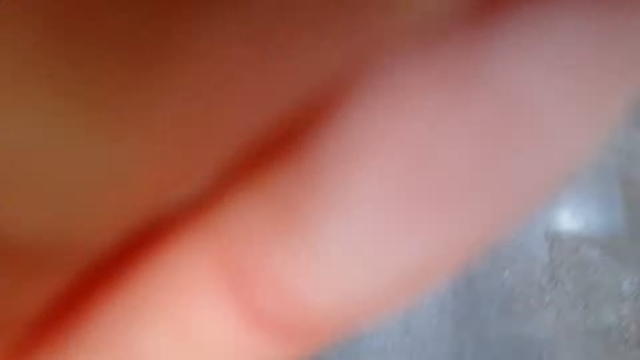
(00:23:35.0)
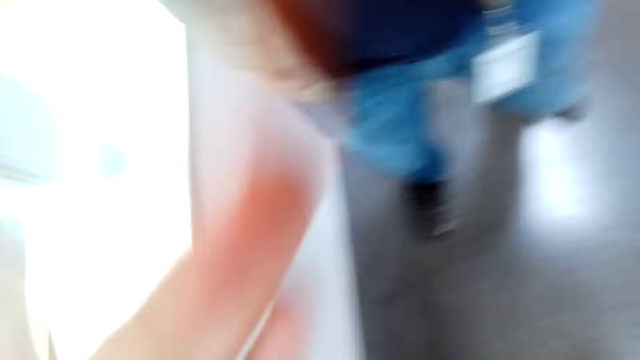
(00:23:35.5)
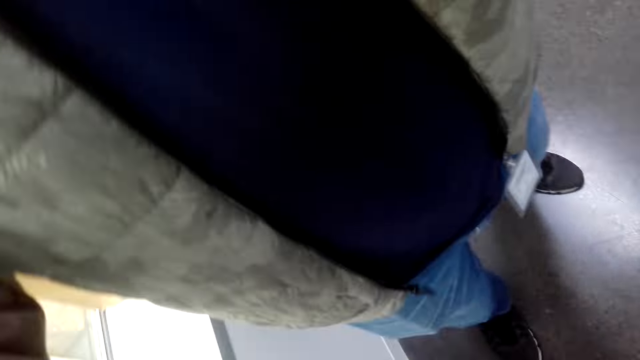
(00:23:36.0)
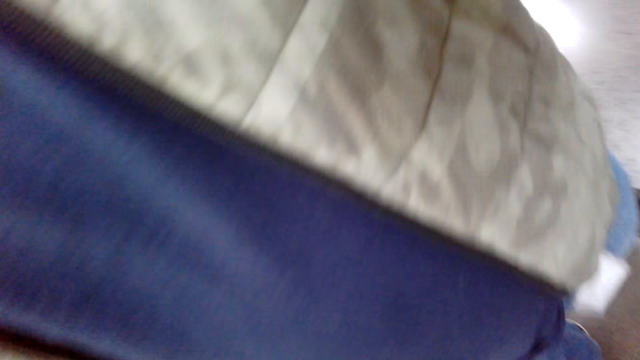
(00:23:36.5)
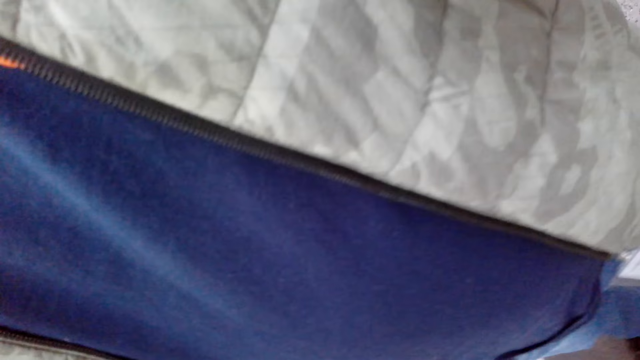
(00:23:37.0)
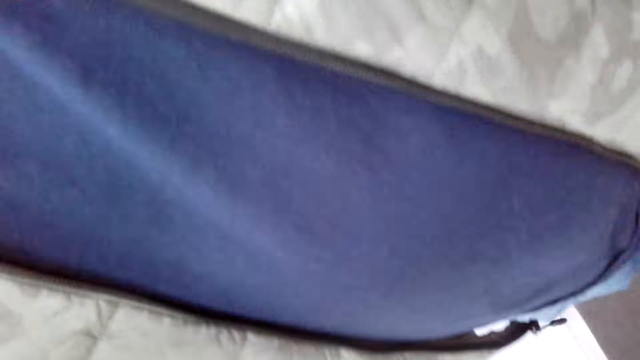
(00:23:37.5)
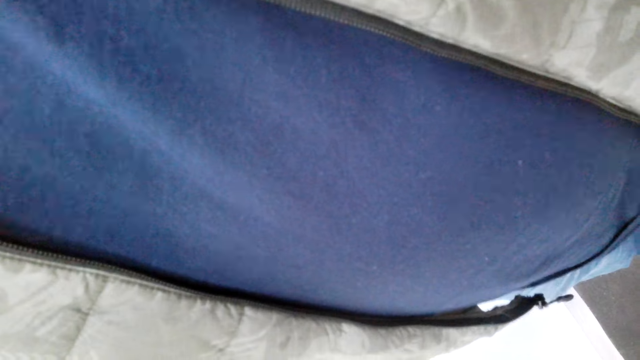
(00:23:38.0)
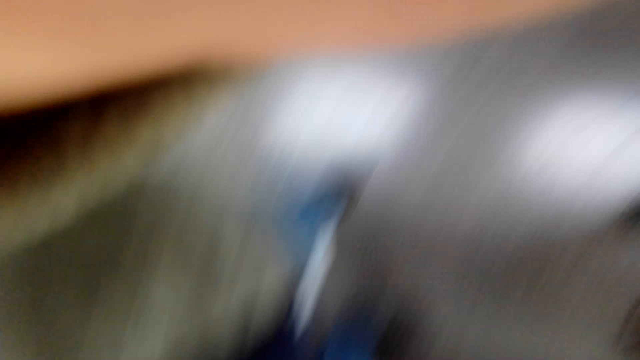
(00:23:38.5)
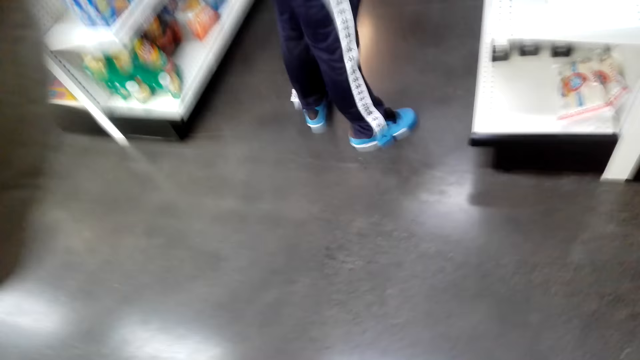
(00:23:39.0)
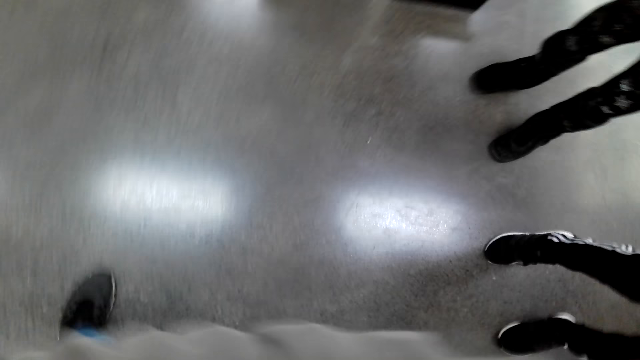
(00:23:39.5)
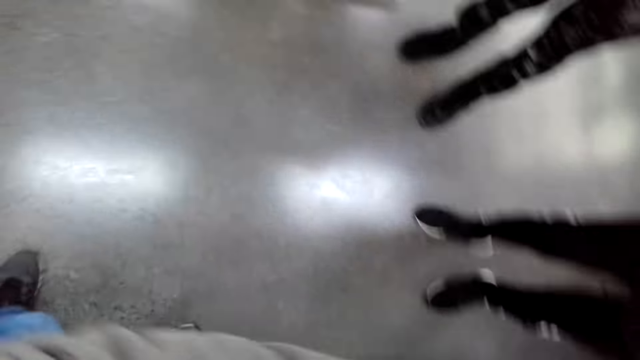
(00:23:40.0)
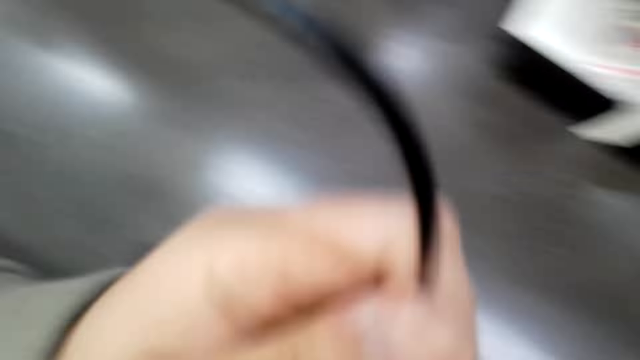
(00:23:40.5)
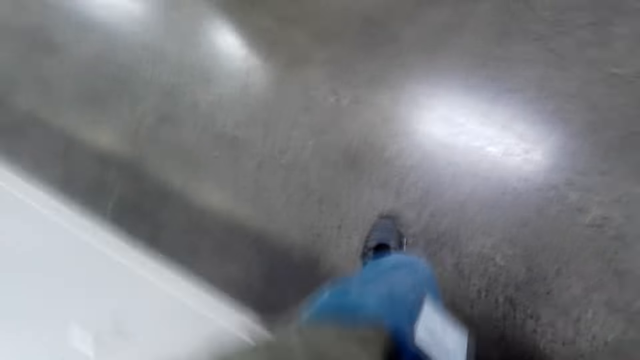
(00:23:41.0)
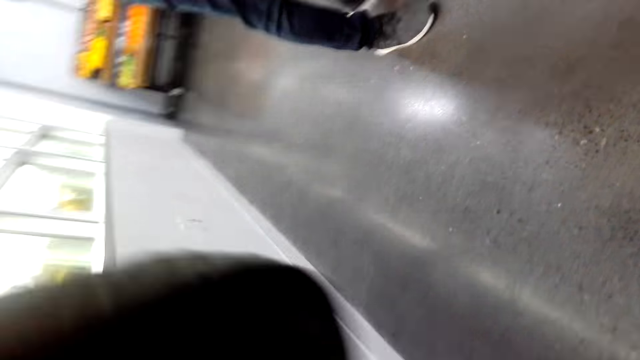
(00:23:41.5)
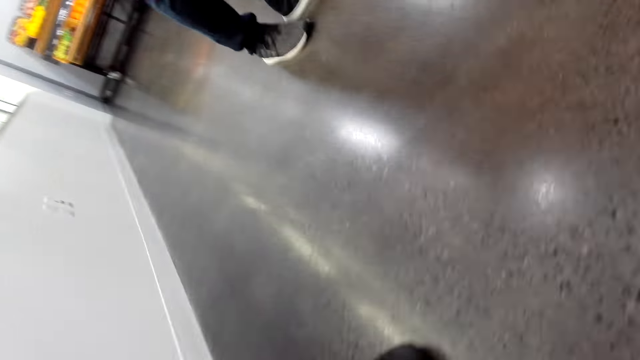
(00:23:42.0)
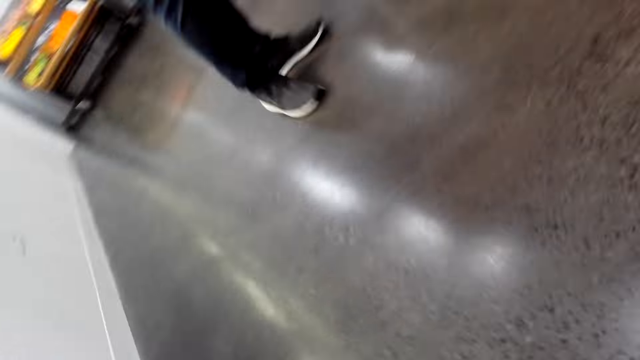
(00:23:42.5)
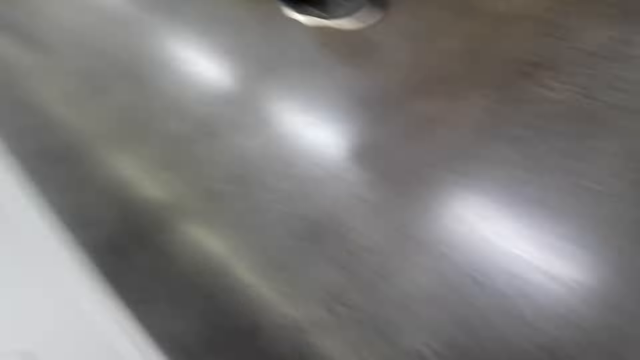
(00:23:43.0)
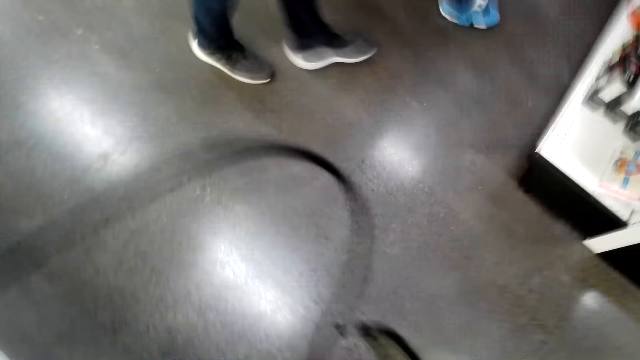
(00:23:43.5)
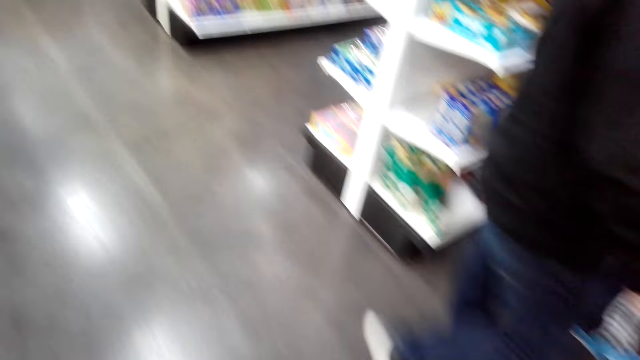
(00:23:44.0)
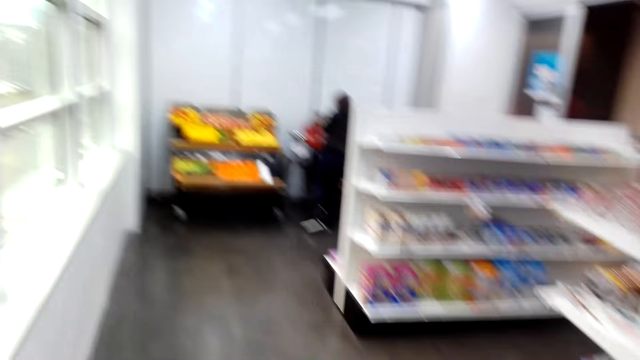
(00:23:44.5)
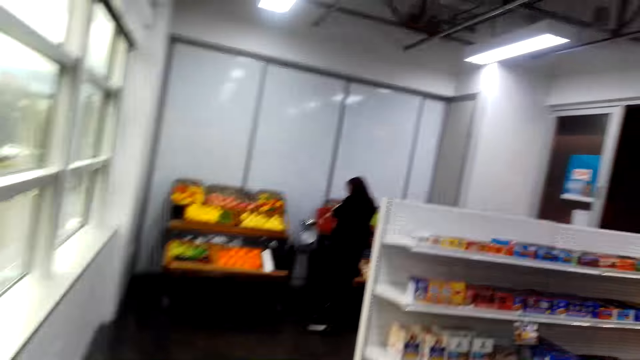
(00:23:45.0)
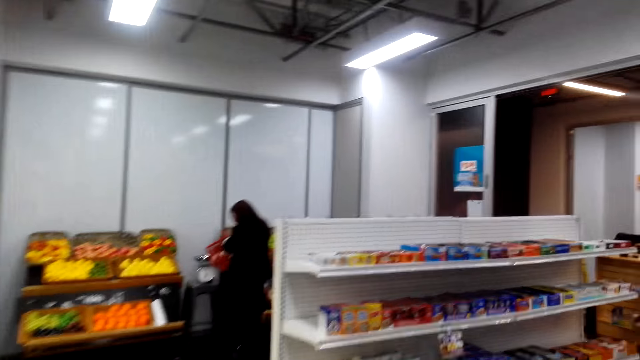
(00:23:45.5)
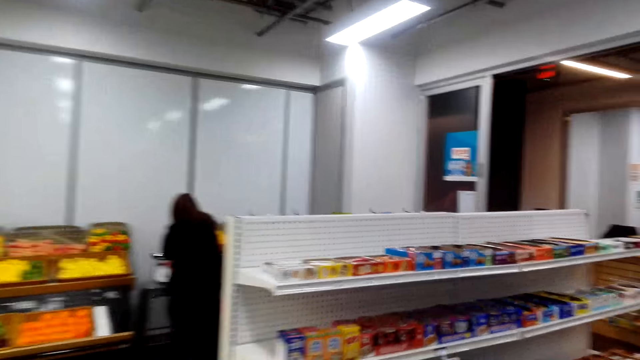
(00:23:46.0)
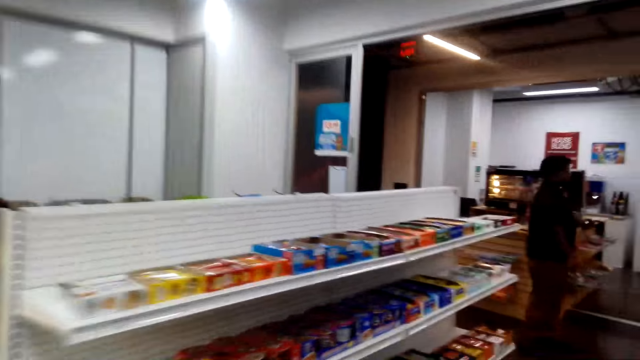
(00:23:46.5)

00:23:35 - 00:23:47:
A man touches the camera worn by the camera wearer. The man takes the camera. The man wears the camera. The camera wearer moves around. The man walks around.
